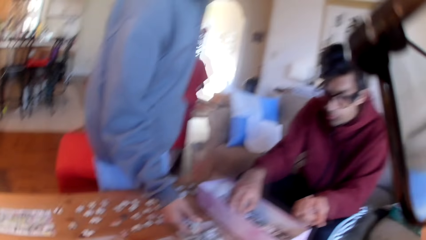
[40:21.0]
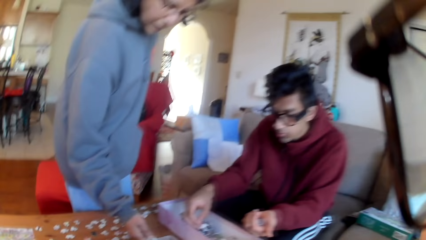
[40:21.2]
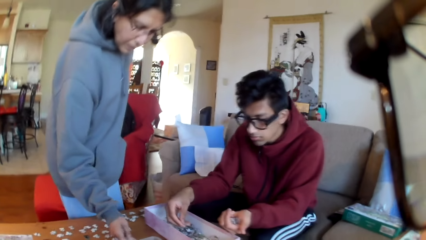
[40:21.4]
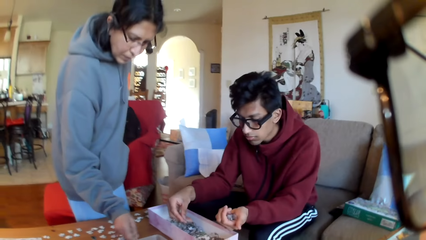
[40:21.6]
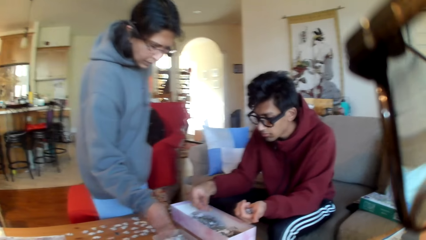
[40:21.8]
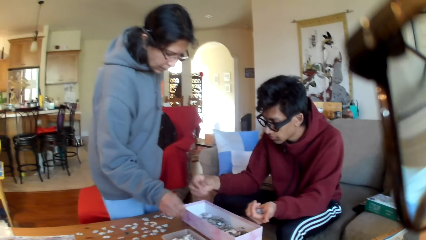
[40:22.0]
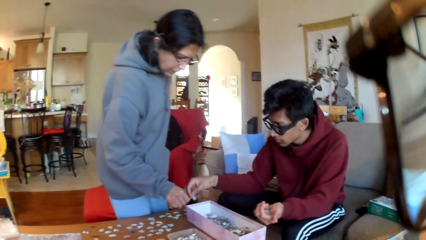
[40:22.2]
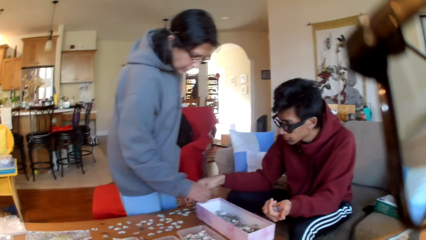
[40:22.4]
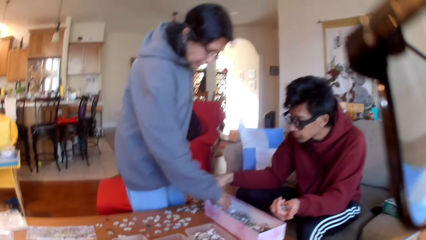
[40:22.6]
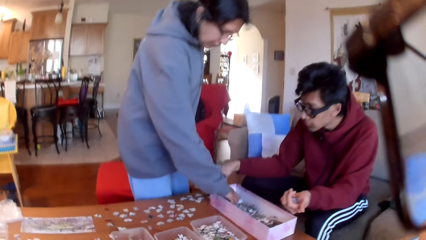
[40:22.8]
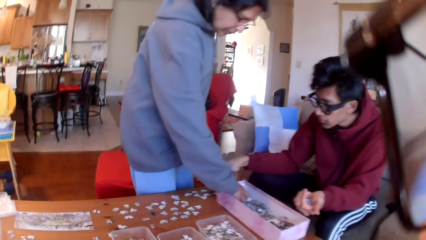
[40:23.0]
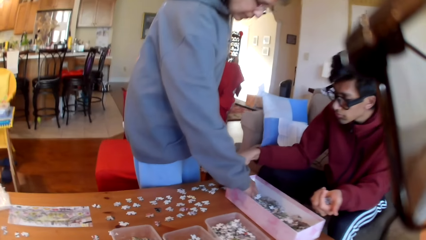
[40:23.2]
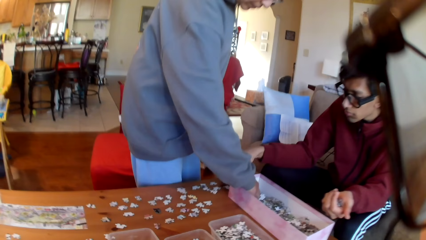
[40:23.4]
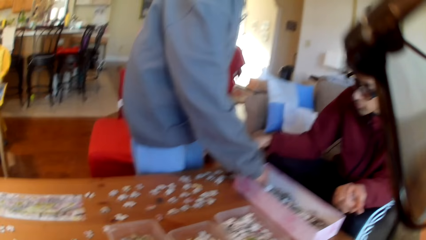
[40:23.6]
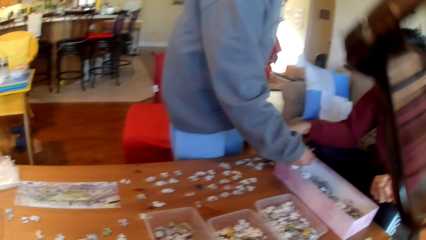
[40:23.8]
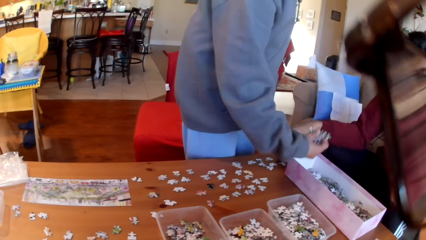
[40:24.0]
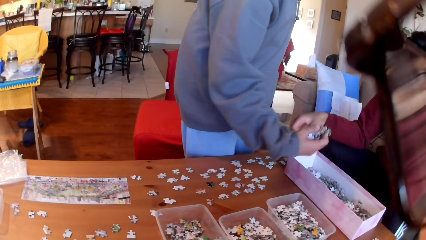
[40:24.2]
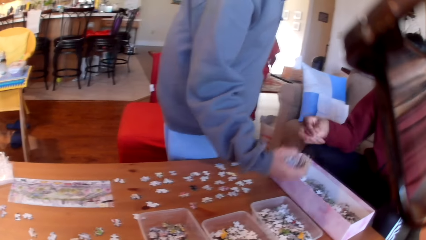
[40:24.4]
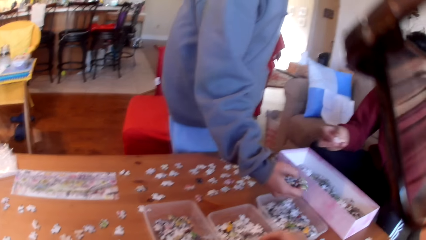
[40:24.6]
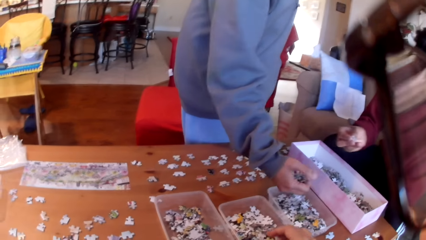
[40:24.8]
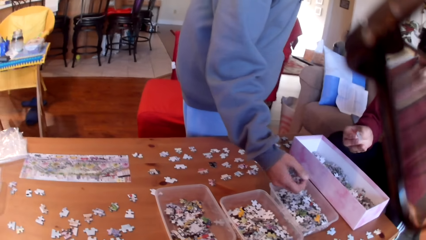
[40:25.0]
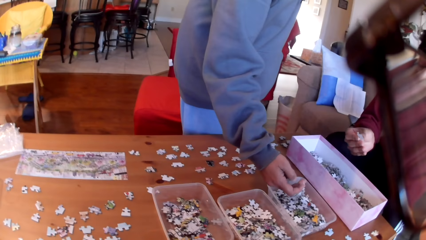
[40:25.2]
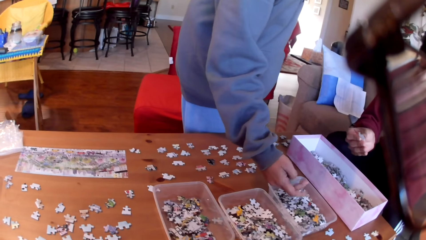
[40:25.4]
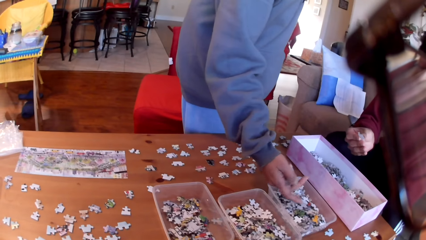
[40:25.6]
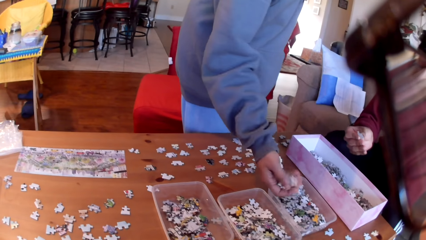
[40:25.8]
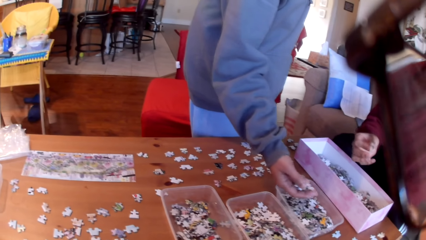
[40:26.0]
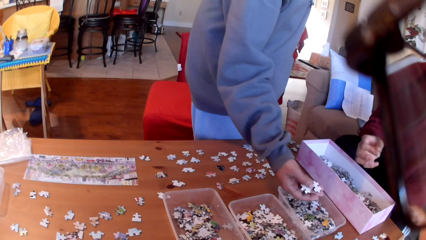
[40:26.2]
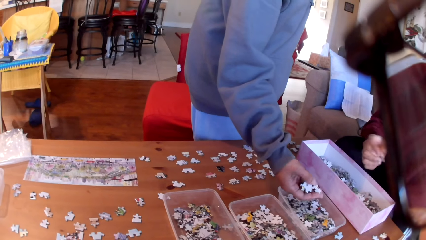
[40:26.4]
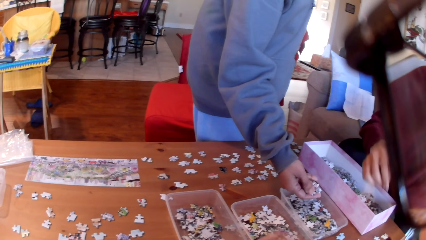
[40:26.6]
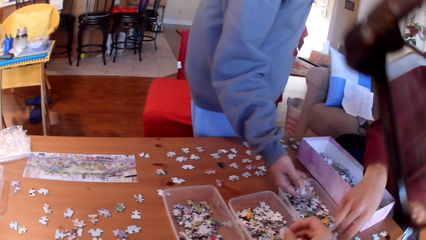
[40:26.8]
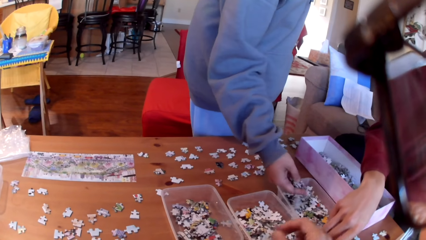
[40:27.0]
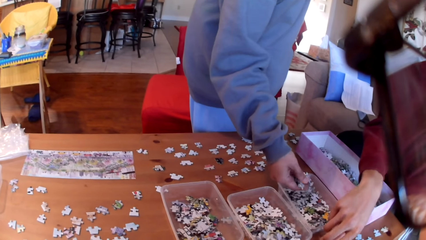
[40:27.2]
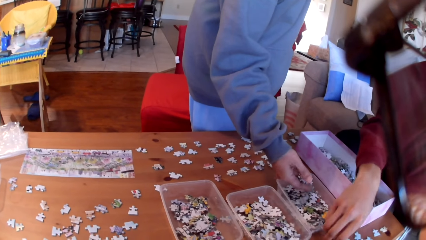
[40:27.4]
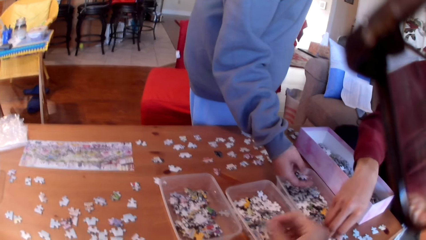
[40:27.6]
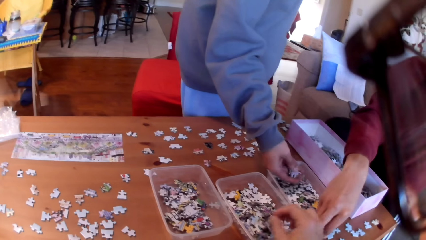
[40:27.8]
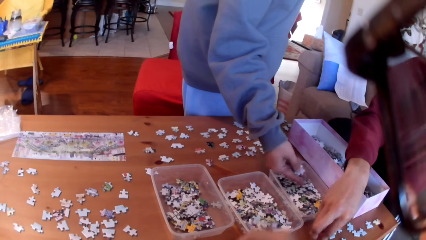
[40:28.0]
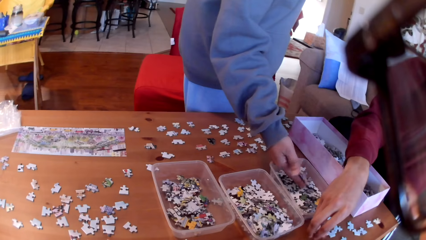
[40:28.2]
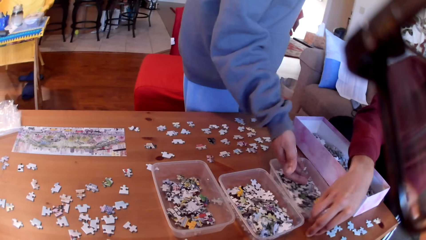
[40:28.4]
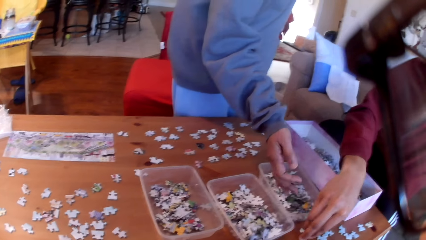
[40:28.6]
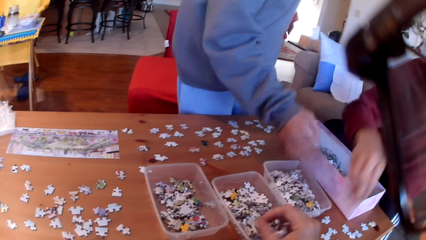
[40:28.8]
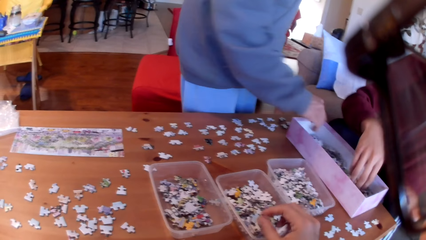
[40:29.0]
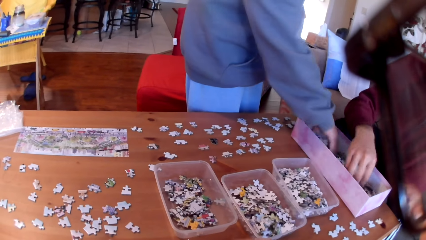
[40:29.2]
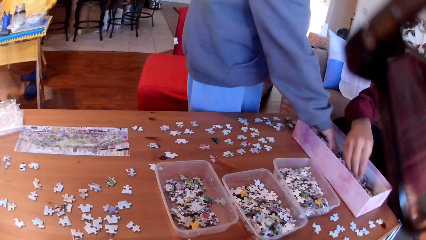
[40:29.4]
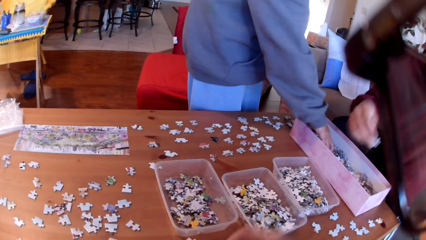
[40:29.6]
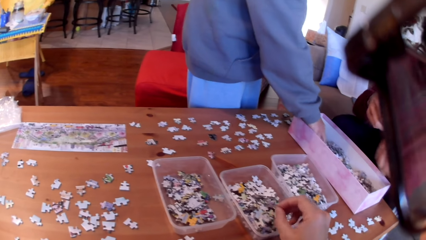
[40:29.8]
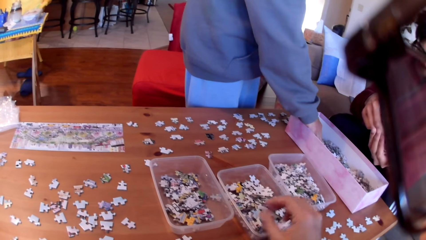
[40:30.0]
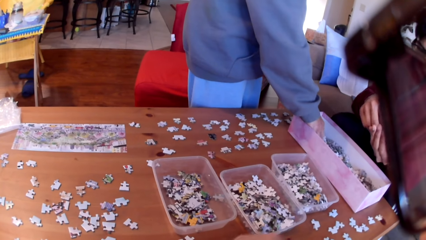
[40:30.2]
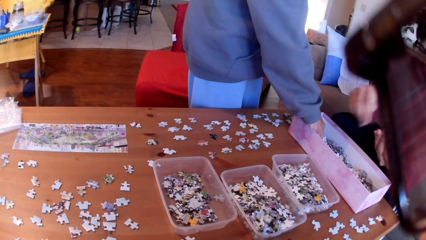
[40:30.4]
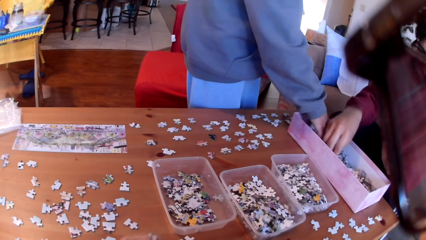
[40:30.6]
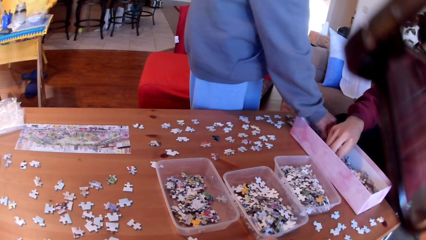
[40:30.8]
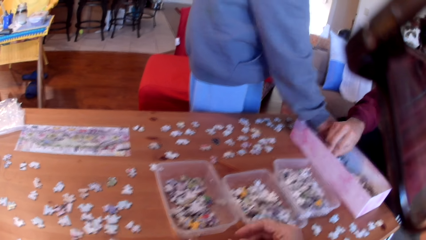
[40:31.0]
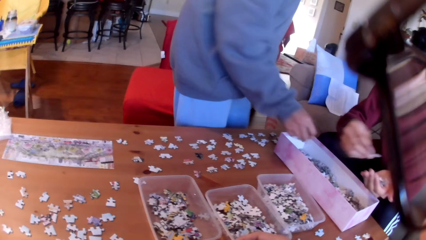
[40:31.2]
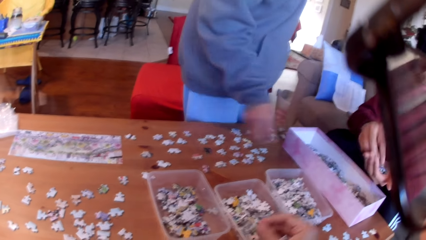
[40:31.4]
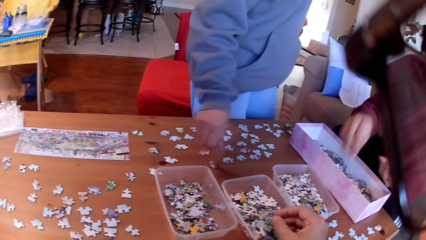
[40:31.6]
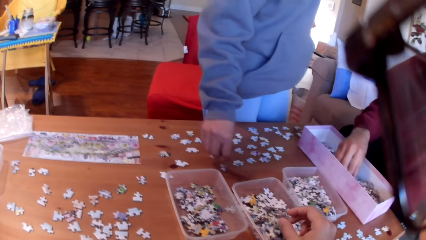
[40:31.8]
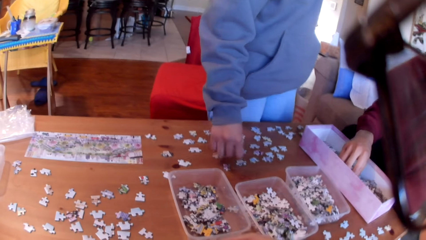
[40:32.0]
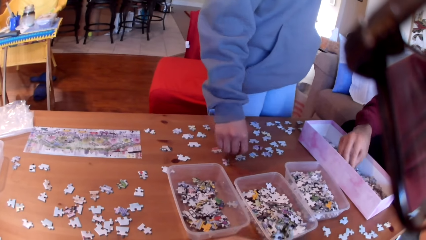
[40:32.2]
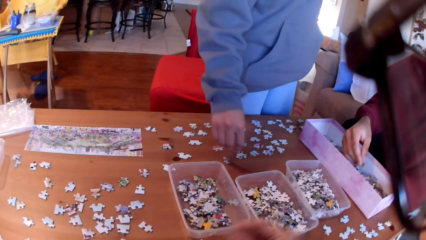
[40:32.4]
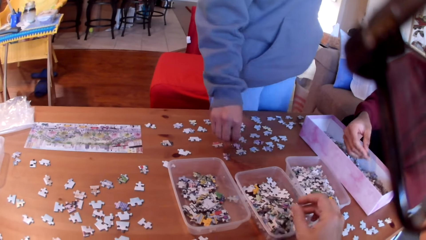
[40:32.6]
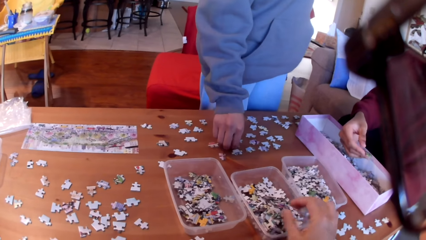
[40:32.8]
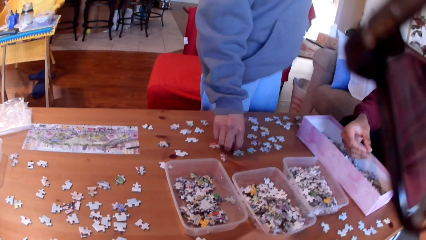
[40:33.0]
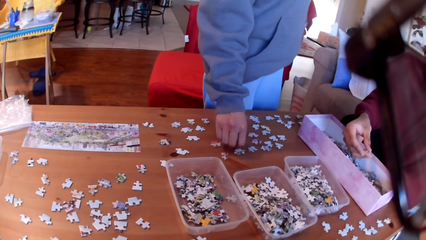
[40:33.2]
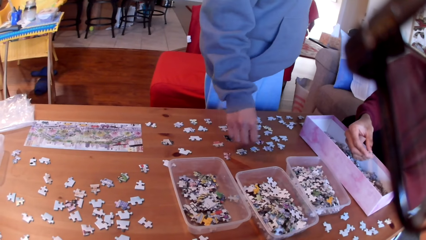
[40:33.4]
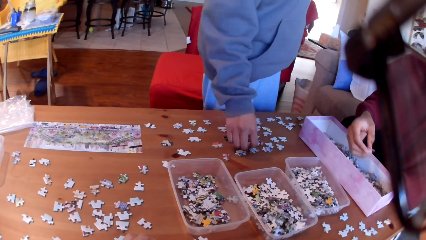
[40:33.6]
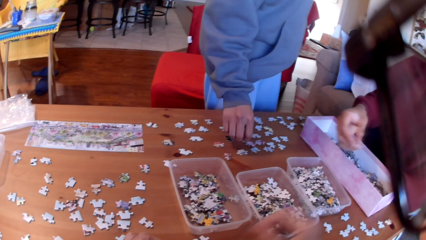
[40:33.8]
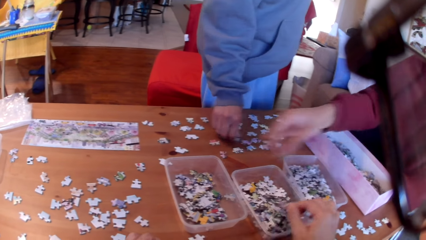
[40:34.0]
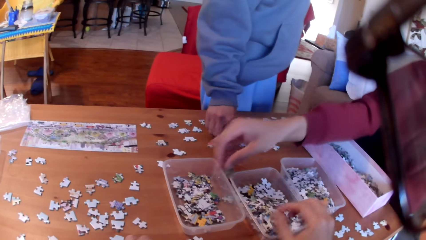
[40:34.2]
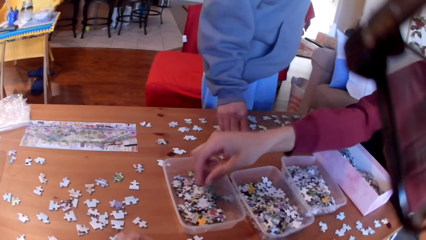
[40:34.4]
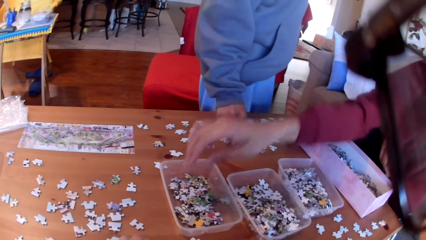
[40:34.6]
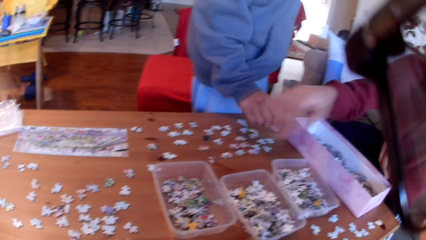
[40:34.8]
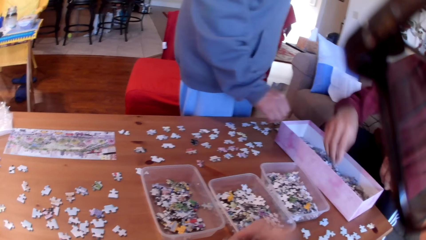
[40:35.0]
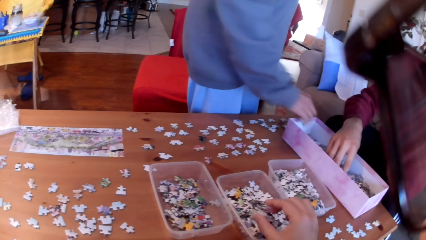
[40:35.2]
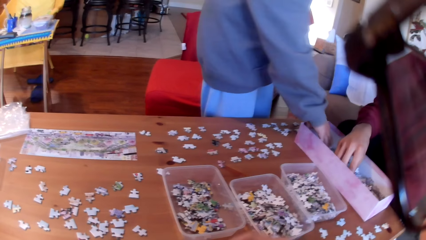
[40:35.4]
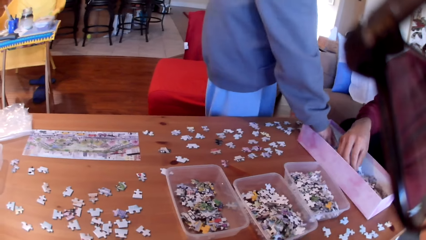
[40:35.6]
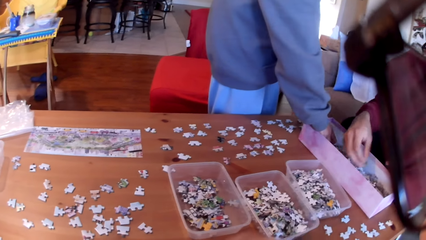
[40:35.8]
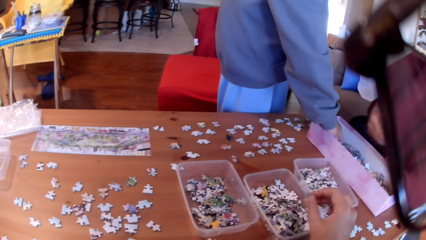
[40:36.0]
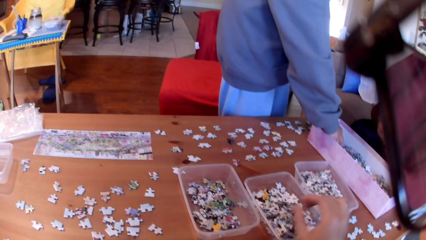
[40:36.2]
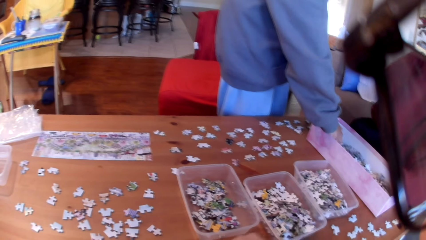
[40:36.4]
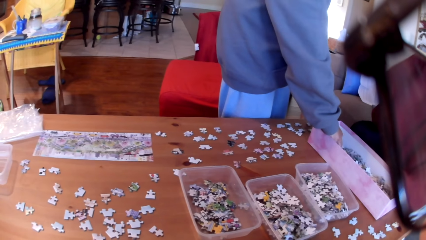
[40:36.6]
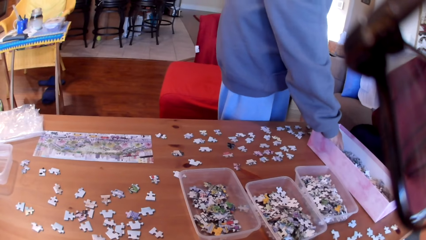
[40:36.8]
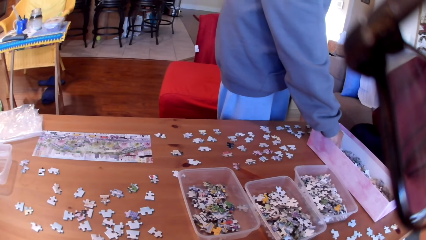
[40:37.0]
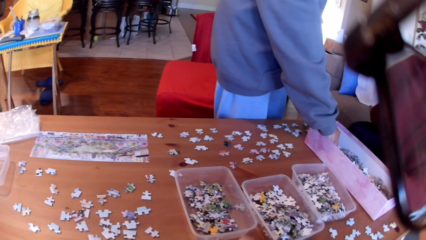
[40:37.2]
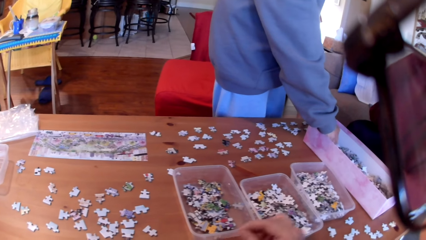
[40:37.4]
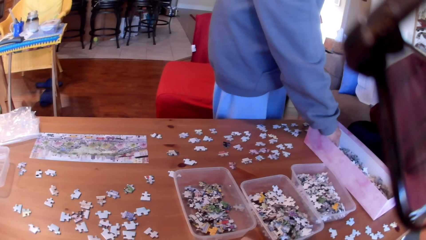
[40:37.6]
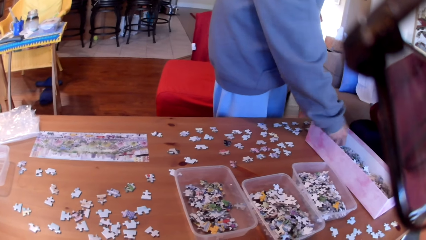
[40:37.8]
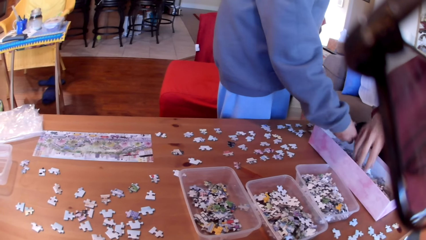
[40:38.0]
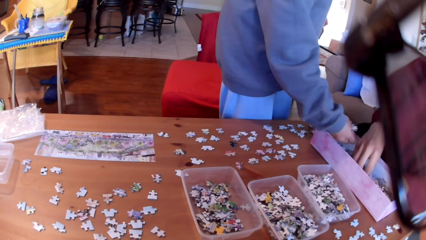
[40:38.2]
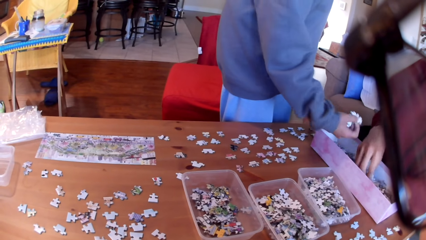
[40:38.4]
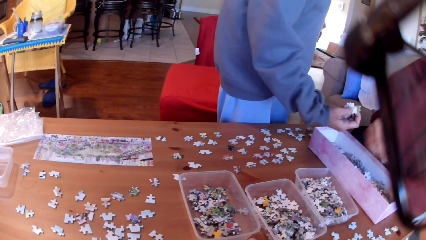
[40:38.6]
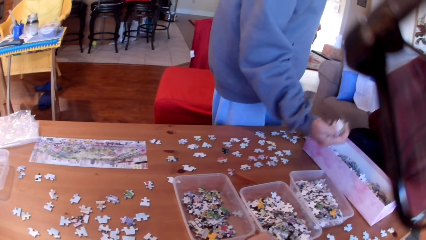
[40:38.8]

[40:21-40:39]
The camera wearer looks at a man. The man puts a puzzle on the table. A woman picks up puzzles and puts the jigsaw puzzles on the tin. The camera wearer puts the jigsaw puzzle in the tin. The man takes a puzzle and puts the jigsaw puzzle aside. The woman puts a puzzle in the tin. The camera wearer puts the puzzle in the tin. The man takes a puzzle. The camera wearer puts the puzzle in the tin. They take a puzzle. They put the puzzle in the tin. The woman takes a puzzle. The camera wearer puts the puzzle in the tin. The woman puts the jigsaw puzzles on the table. The camera wearer puts the puzzle in the tin. The man puts the jigsaw puzzles on the tin. The camera wearer takes a puzzle. They put the puzzle in the tin. The woman takes puzzles. The camera wearer puts the puzzle in the tin.
